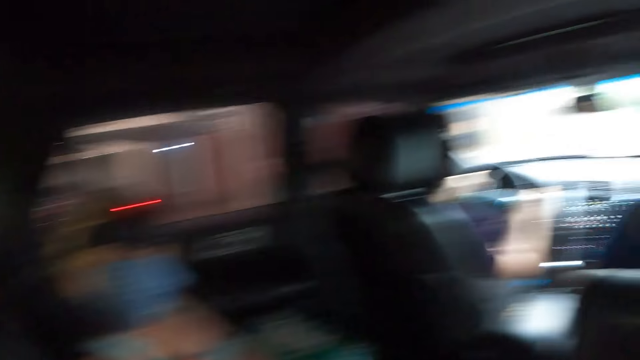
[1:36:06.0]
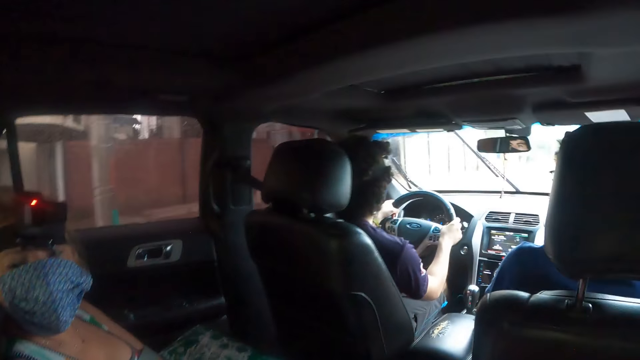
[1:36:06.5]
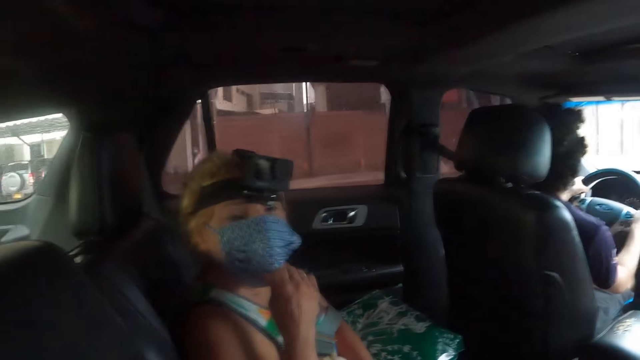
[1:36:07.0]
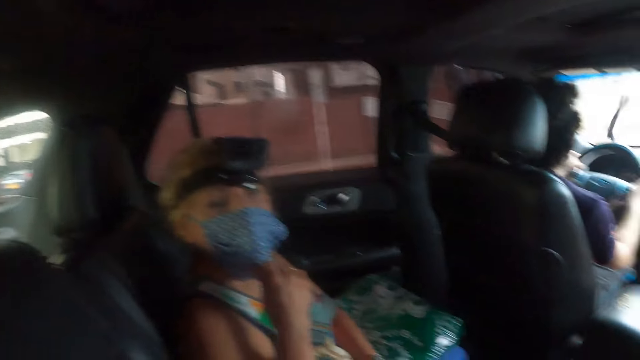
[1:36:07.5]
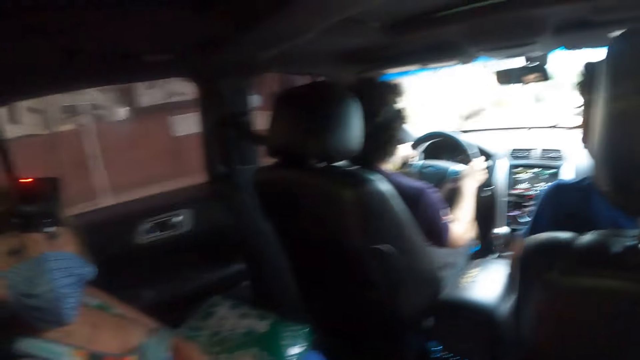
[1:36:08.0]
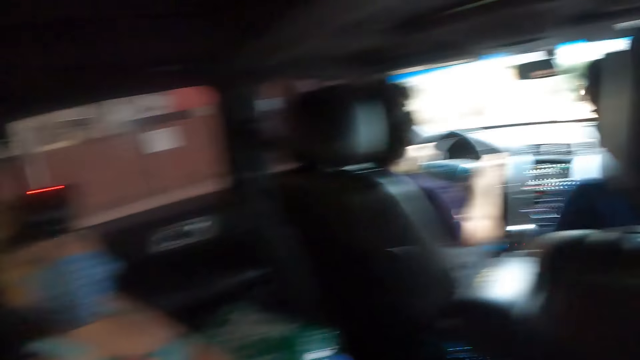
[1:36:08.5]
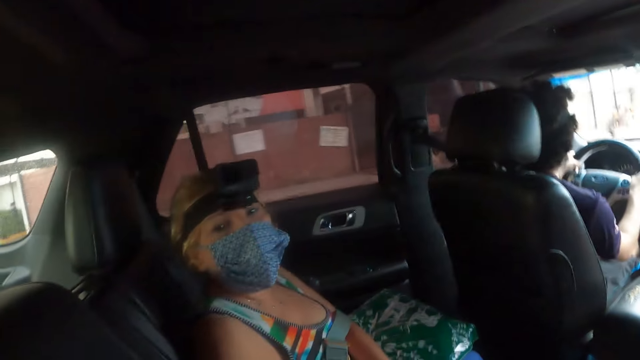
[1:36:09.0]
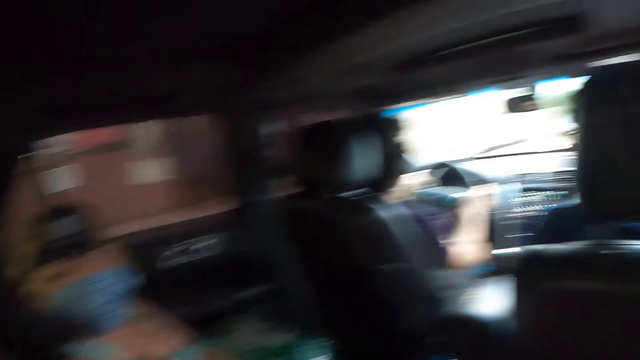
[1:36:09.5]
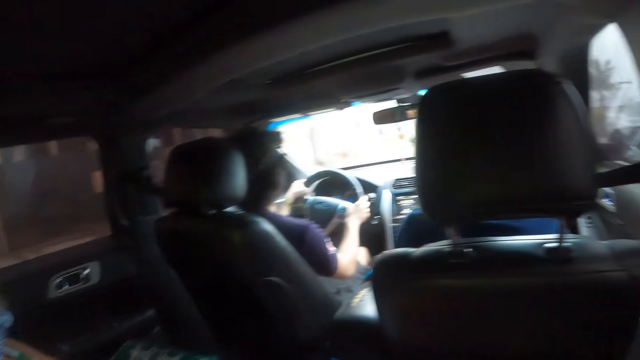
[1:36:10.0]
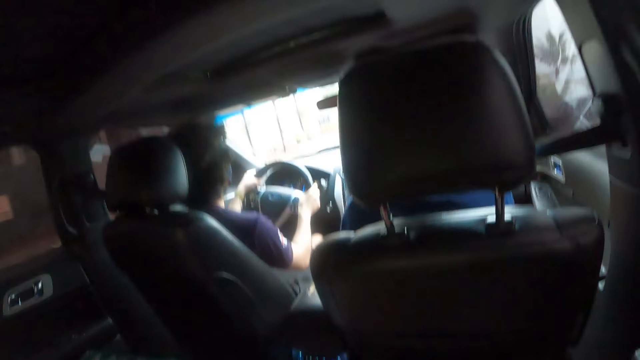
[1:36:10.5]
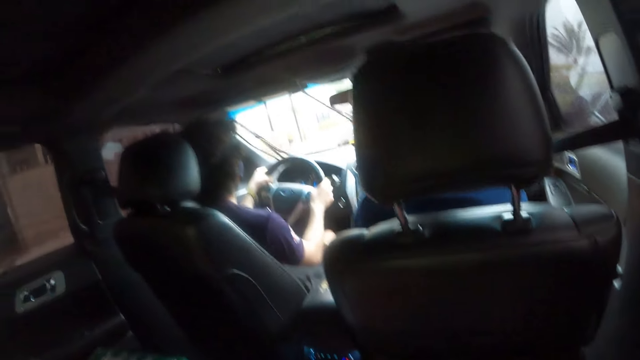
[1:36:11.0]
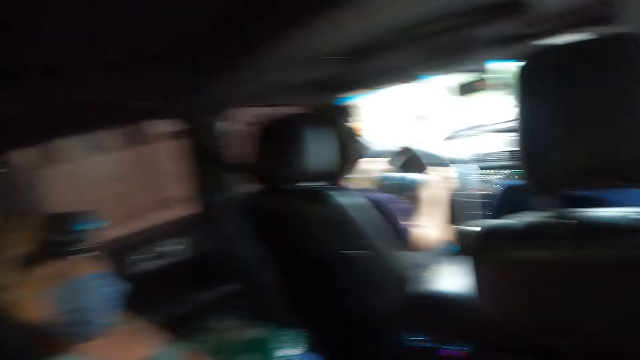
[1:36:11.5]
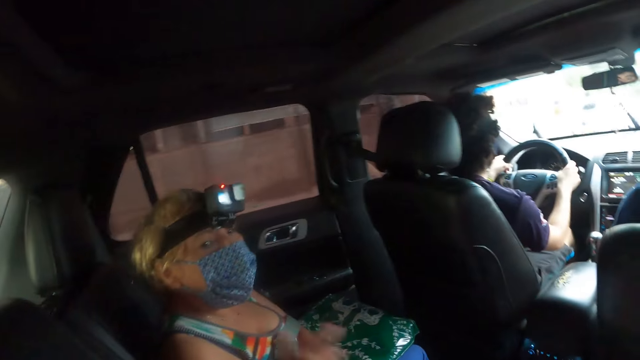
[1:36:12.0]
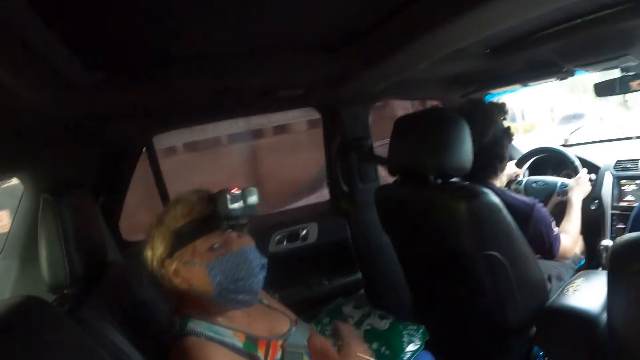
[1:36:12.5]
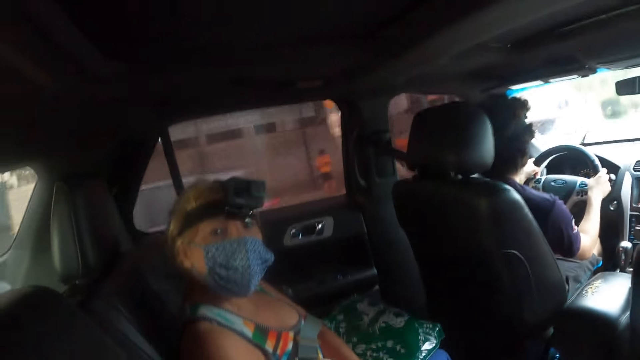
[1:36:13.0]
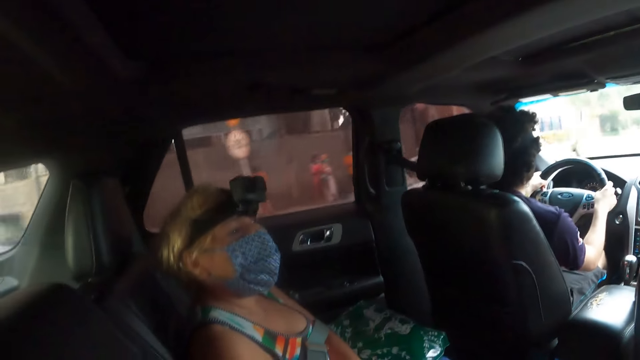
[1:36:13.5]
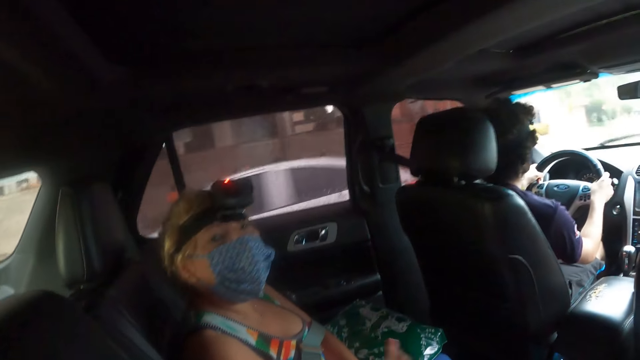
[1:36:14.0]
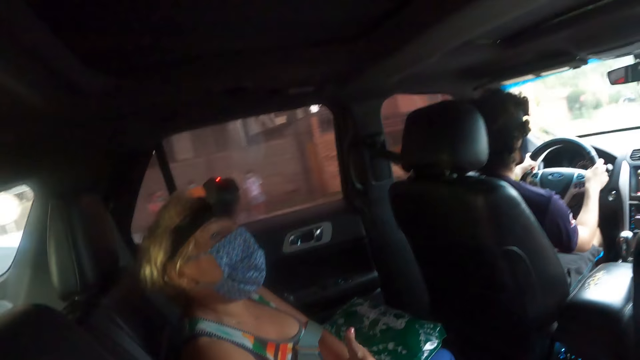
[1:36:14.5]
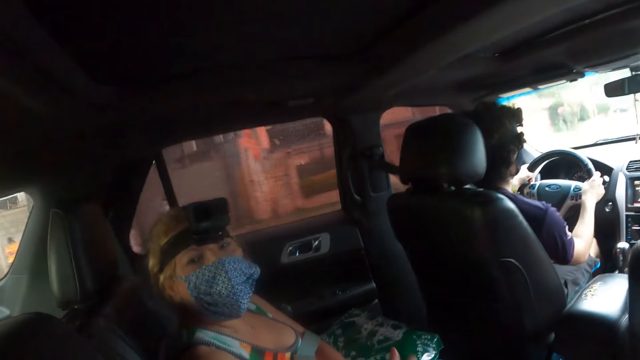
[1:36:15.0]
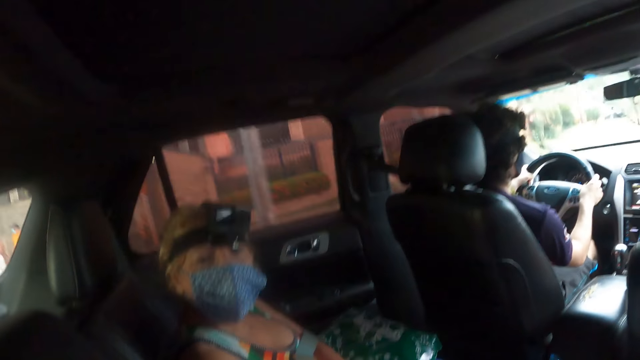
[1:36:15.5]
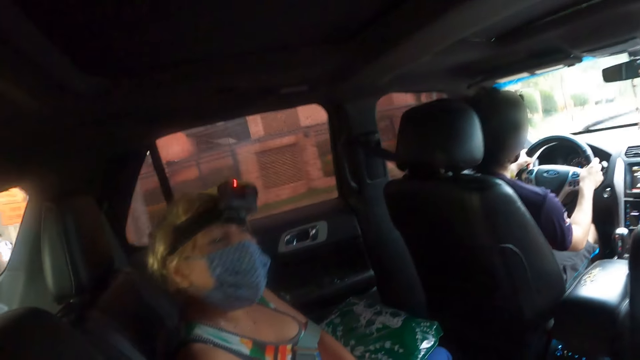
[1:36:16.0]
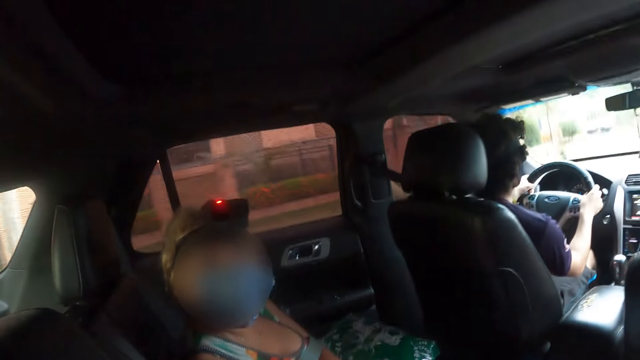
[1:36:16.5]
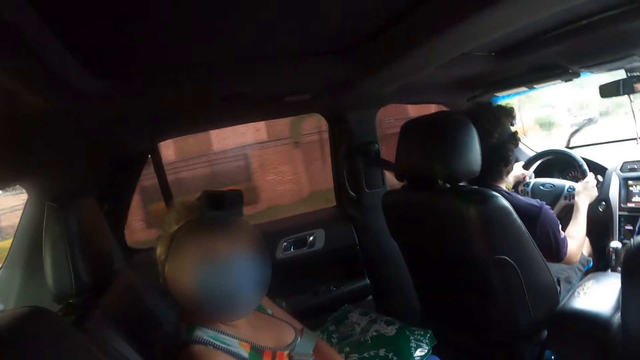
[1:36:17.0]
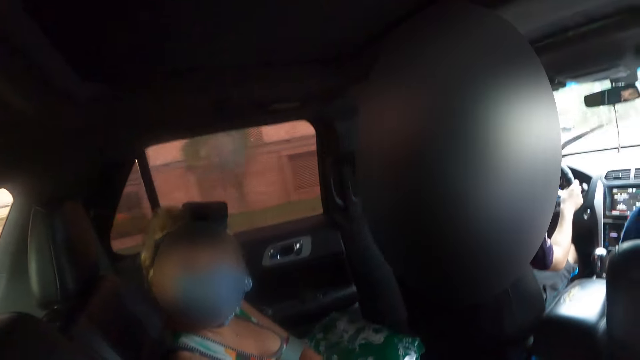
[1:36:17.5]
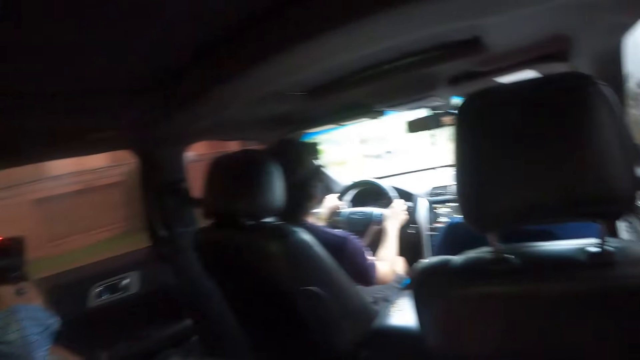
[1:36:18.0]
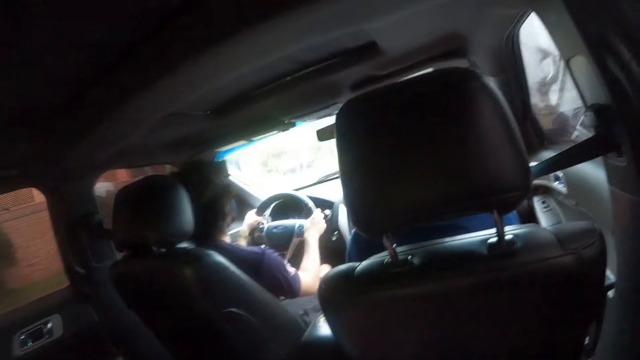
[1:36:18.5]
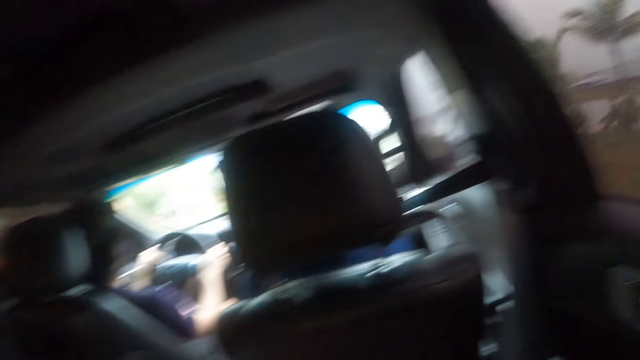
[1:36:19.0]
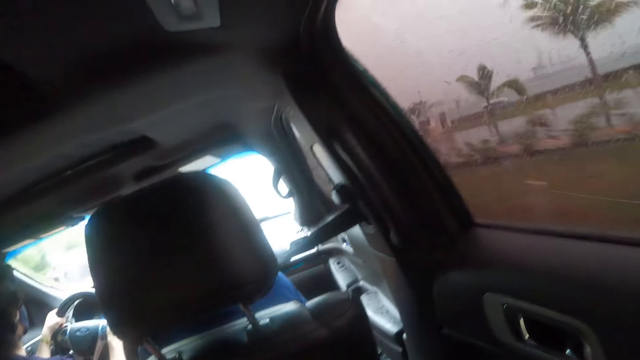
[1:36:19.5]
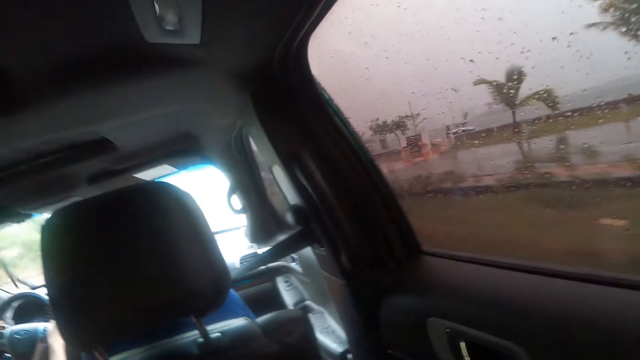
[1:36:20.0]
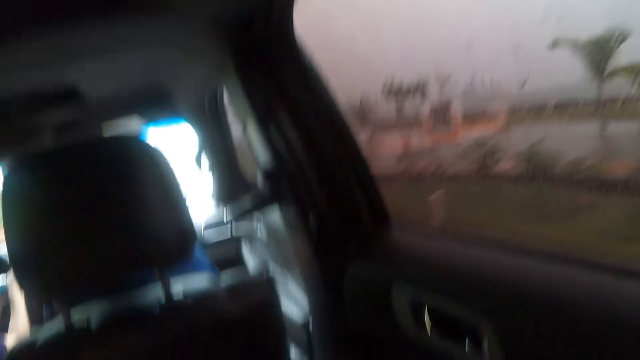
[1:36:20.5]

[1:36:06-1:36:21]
The camera wearer looks around. The first person moves a hand and moves a head. The second person drives a vehicle. The camera wearer looks around. The first person moves a hand. The camera wearer interacts with the lady. The first person moves a head, moves a hand, and moves a head. The camera wearer looks around.

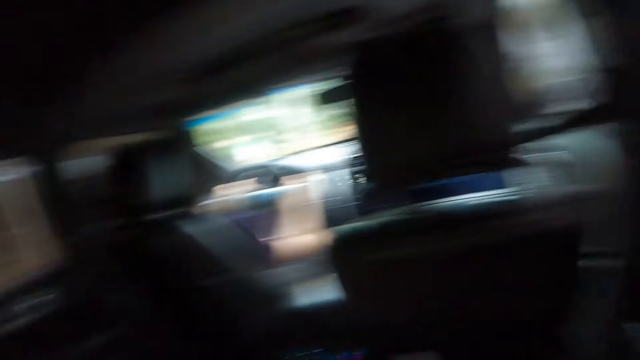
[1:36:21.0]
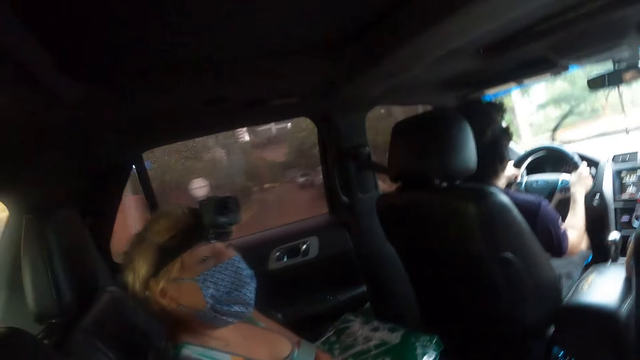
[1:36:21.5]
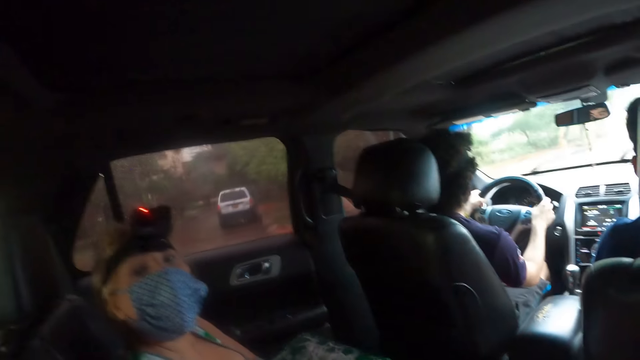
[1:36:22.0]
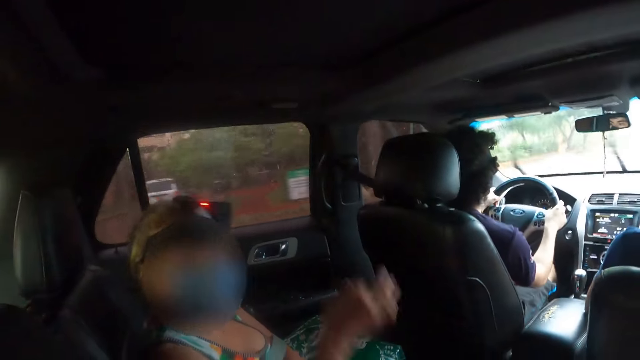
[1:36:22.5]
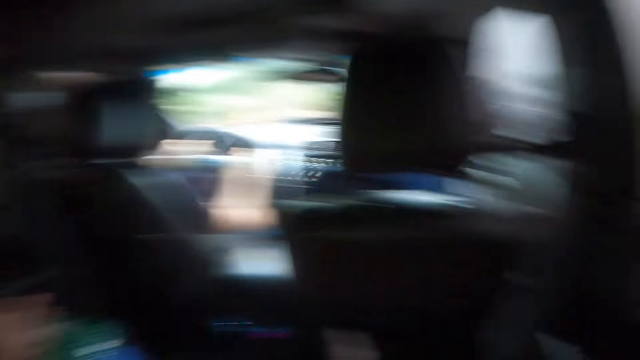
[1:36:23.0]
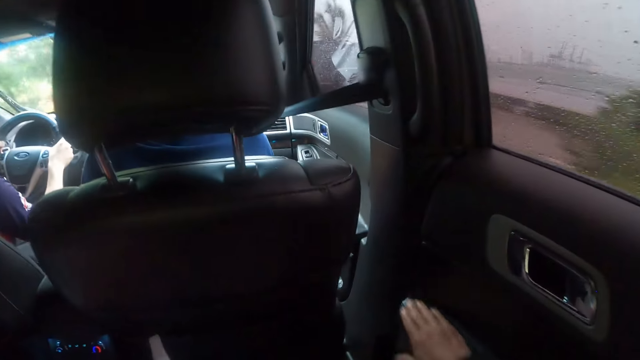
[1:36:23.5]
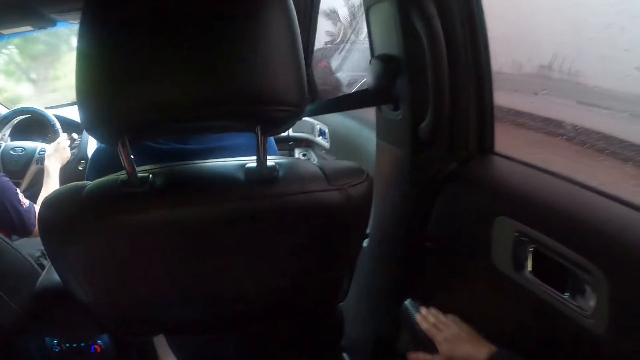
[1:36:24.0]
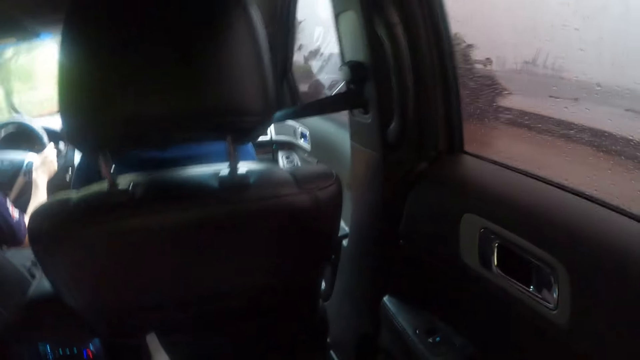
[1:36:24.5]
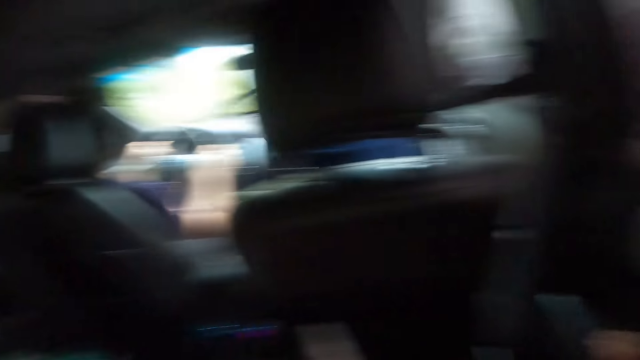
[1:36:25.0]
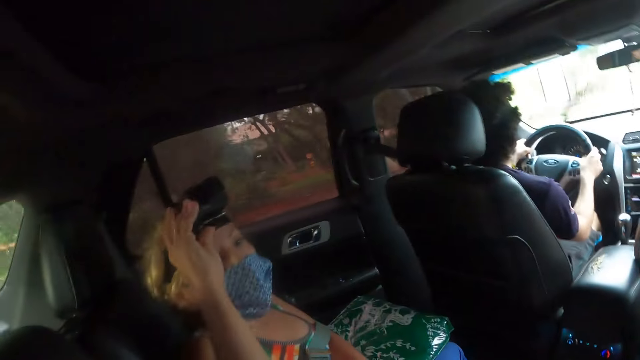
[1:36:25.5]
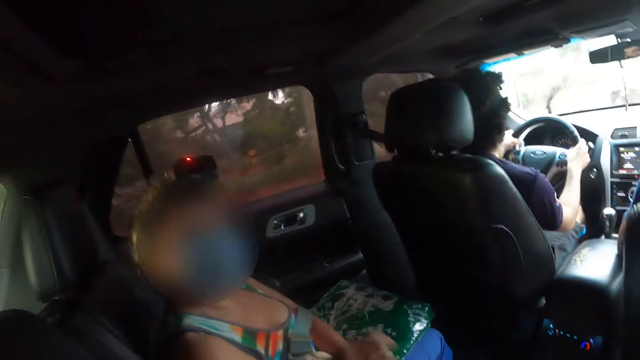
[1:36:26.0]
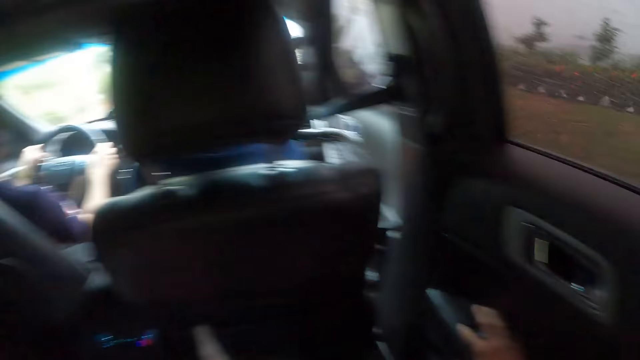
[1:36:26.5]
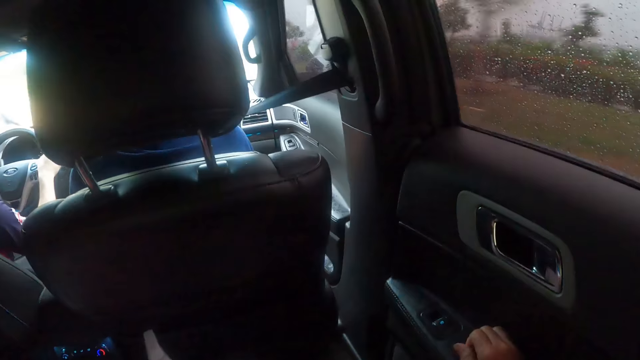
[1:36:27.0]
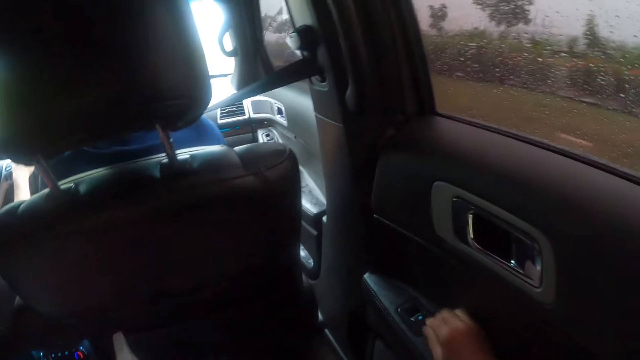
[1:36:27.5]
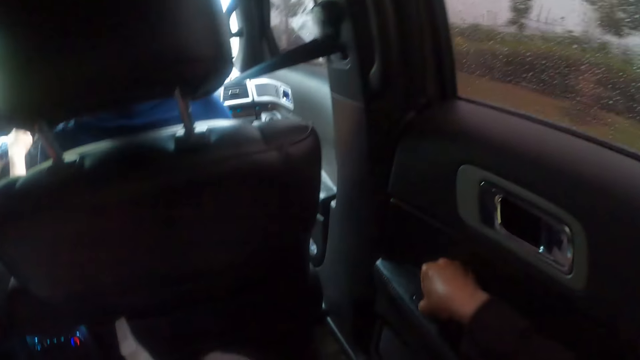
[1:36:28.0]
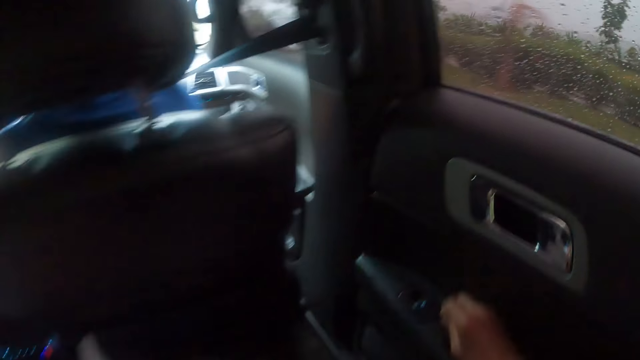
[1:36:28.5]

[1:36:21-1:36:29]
The camera wearer looks around. The first person moves a head and moves a hand. The camera wearer looks around. They look around again. The first person moves a hand. The camera wearer looks around.
